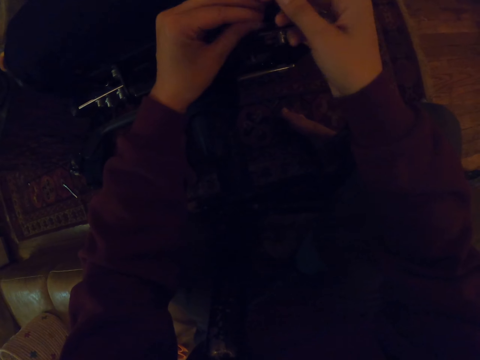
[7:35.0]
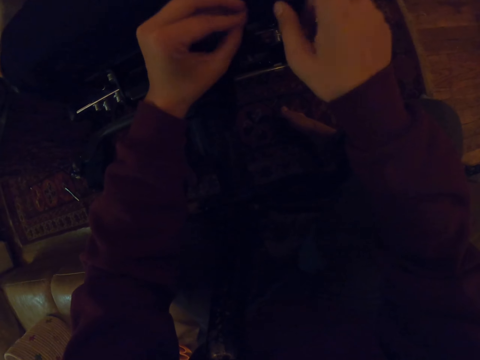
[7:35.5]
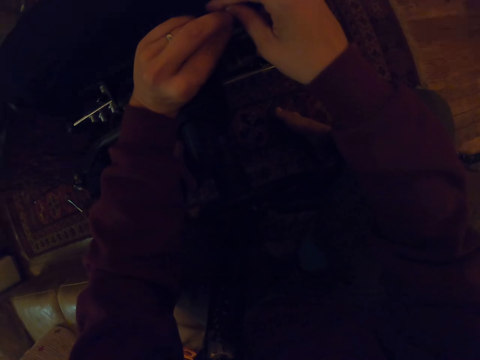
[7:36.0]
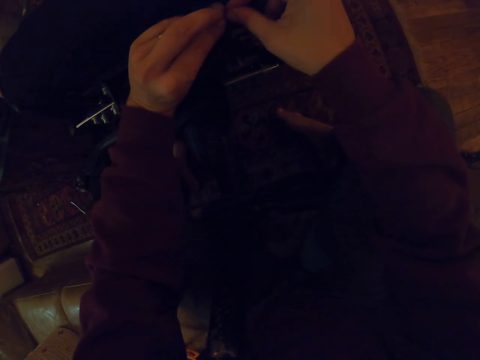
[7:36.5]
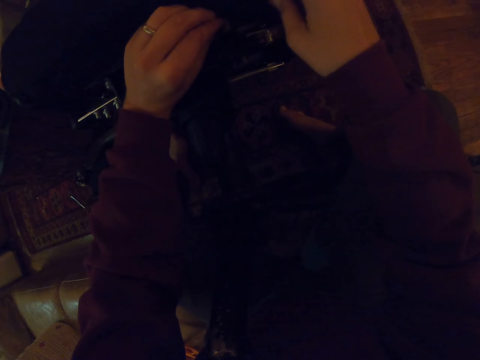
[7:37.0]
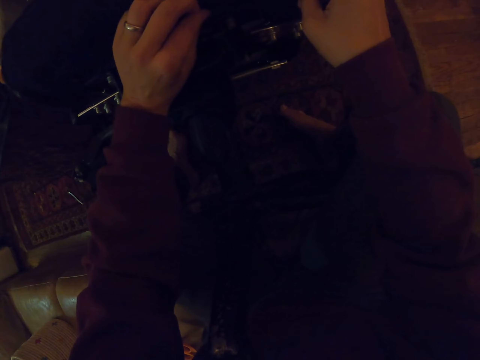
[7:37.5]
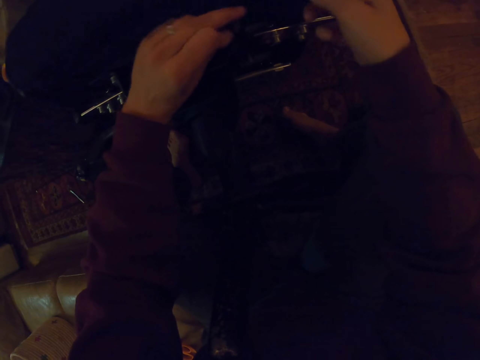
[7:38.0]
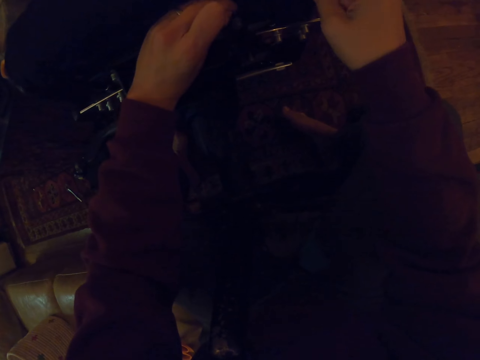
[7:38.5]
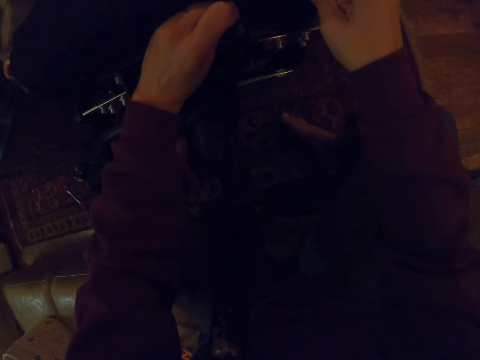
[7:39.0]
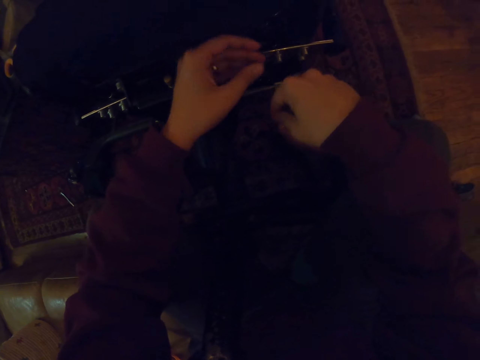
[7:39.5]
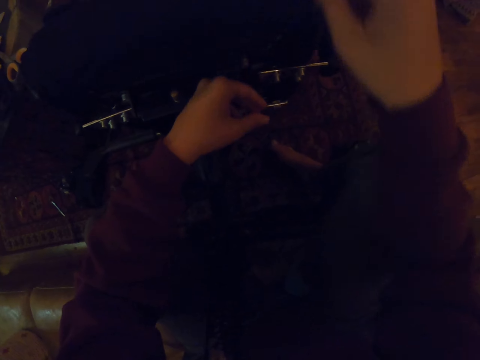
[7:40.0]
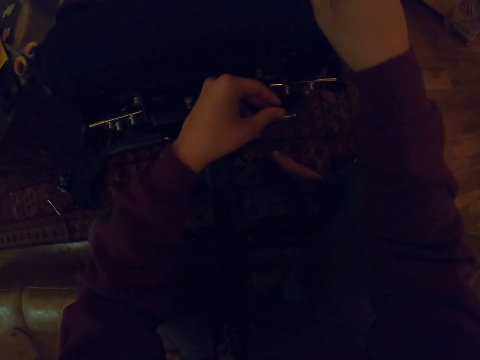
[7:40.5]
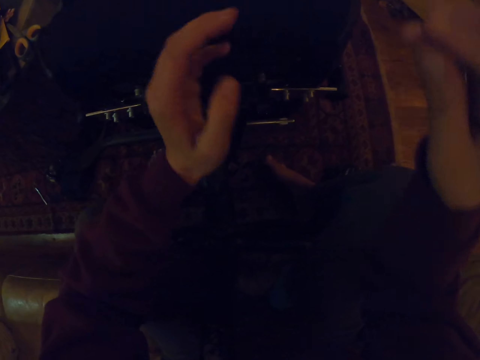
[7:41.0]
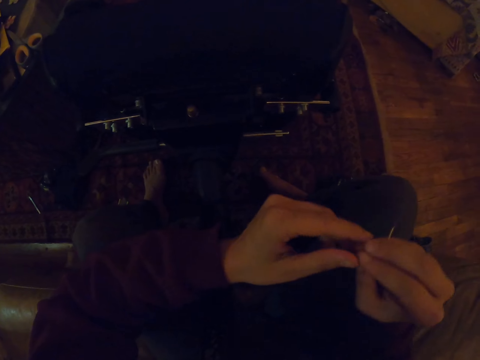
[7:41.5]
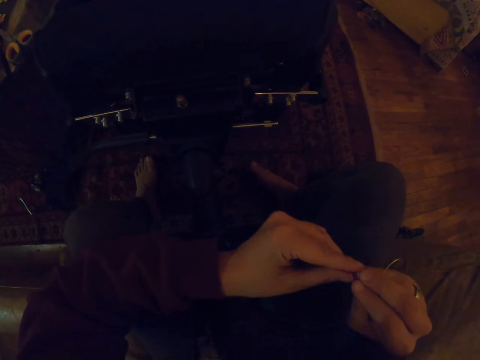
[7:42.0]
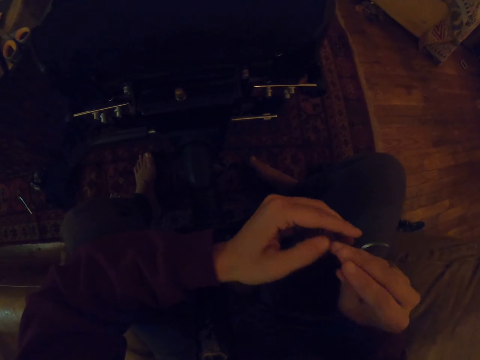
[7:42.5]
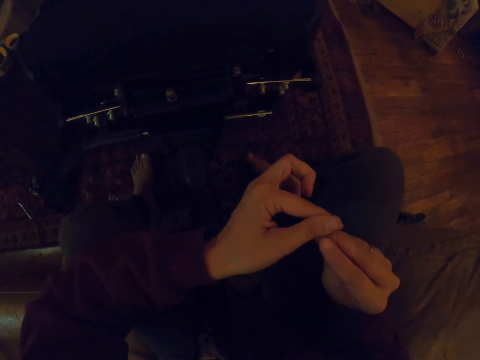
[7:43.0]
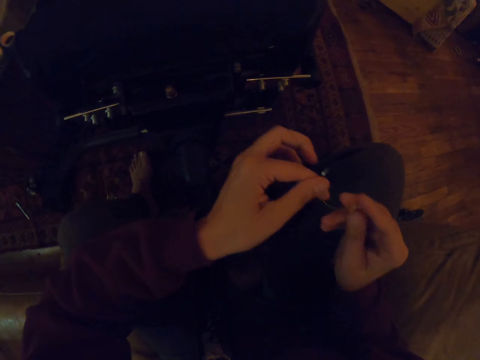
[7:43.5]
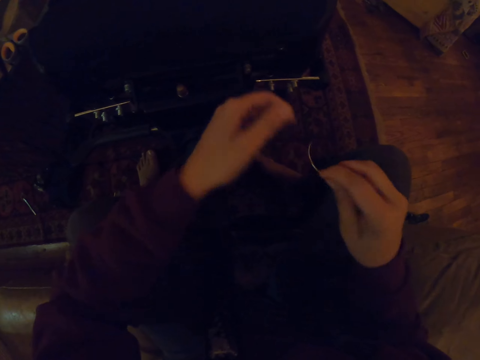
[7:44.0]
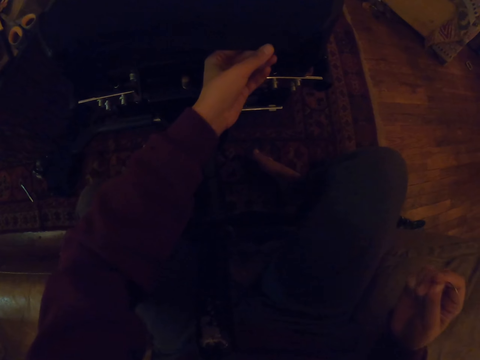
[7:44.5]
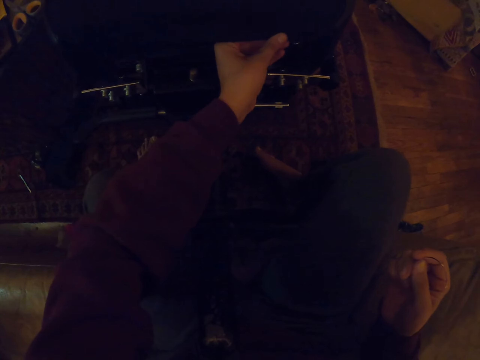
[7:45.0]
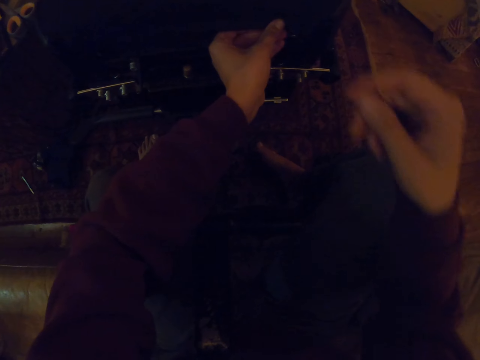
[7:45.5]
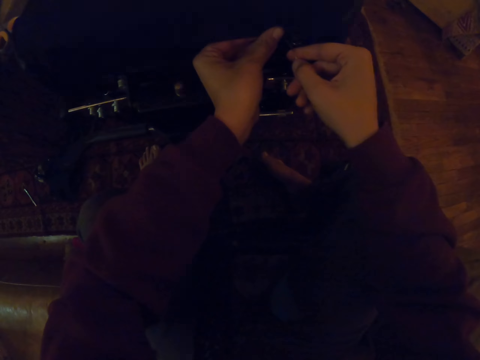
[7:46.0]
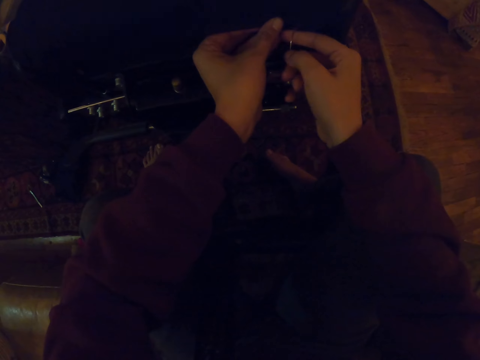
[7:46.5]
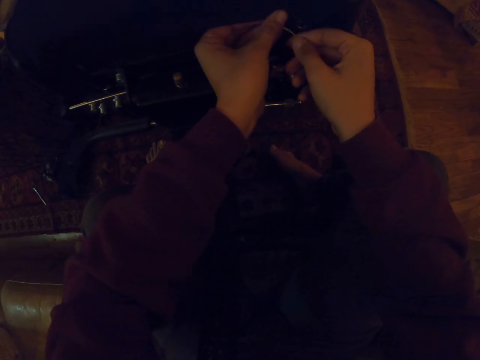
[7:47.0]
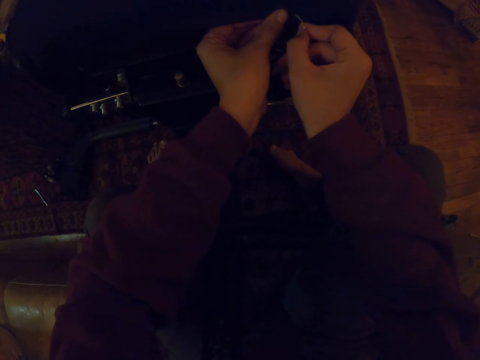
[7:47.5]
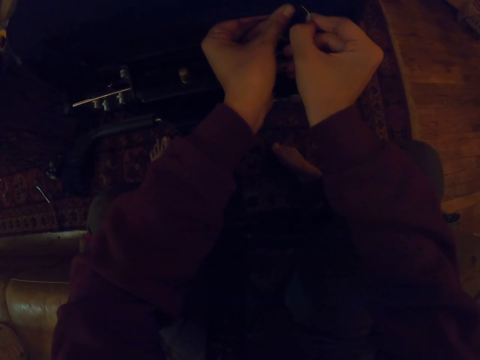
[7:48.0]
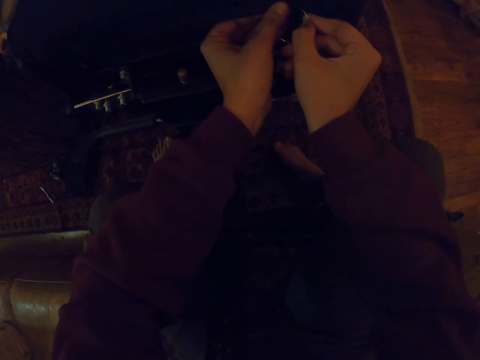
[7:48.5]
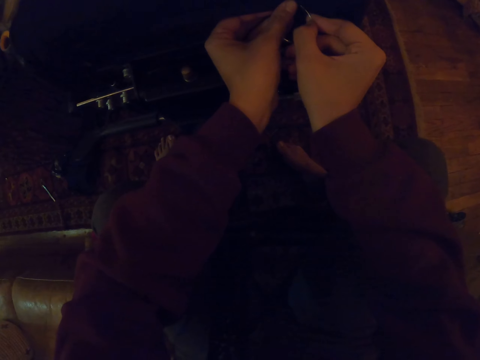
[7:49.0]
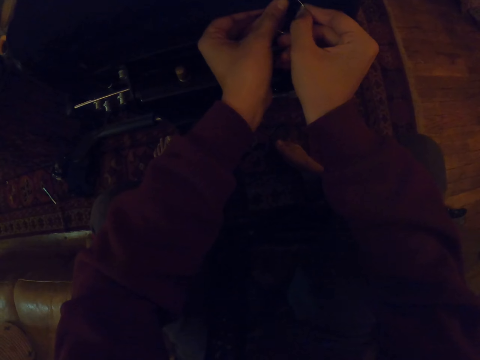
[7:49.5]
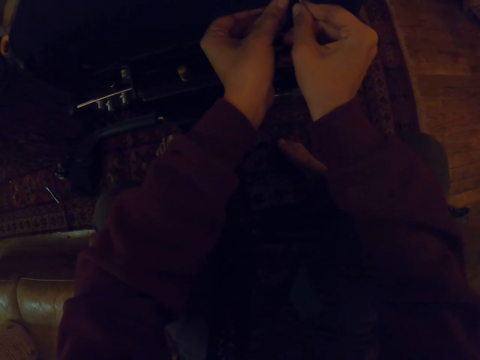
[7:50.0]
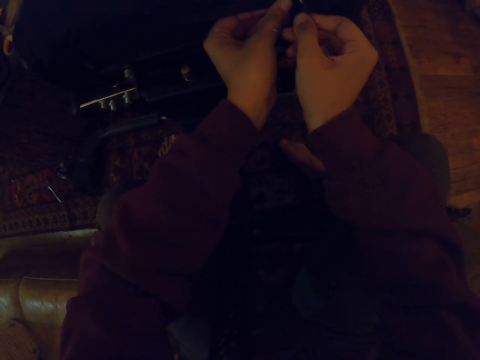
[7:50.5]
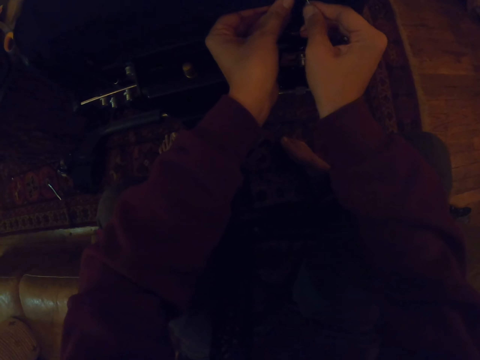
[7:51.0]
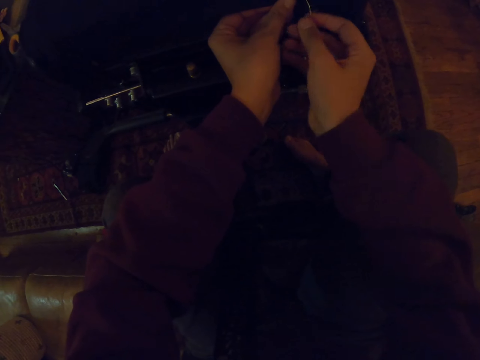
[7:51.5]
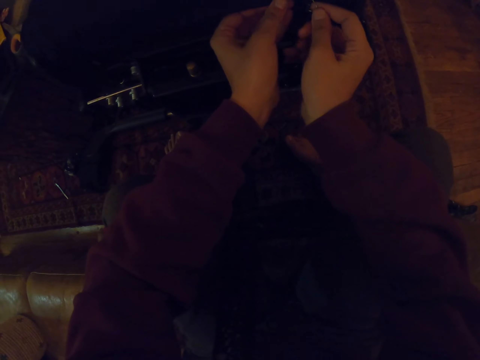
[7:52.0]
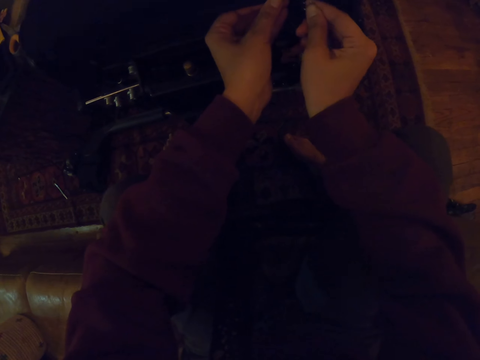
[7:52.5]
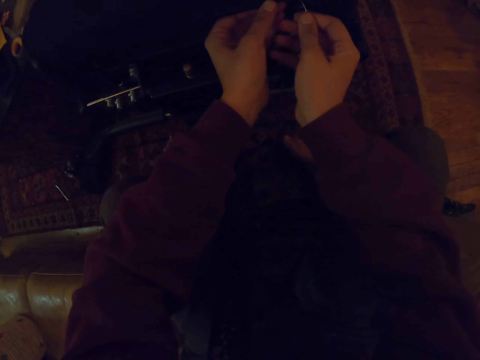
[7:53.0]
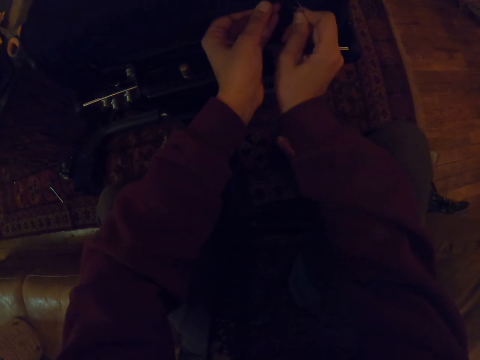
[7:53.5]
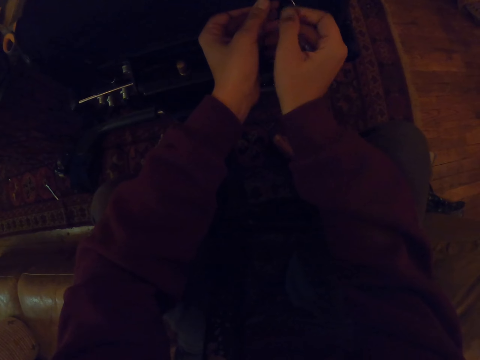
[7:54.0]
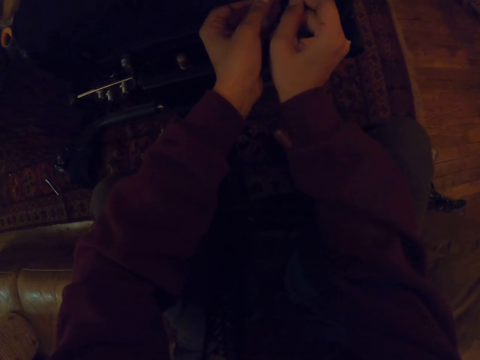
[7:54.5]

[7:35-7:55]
The camera wearer pulls the sewing thread. They hold the curved needle. They sew.

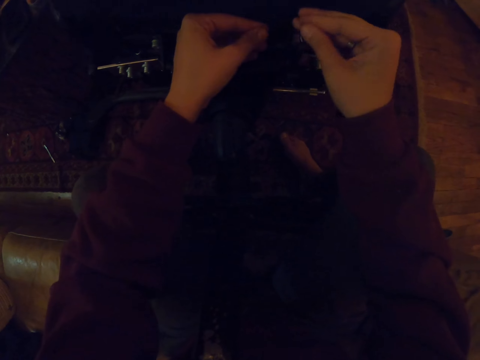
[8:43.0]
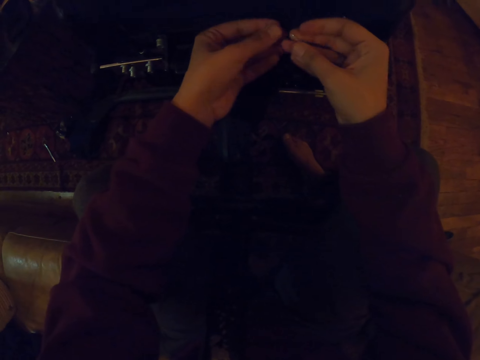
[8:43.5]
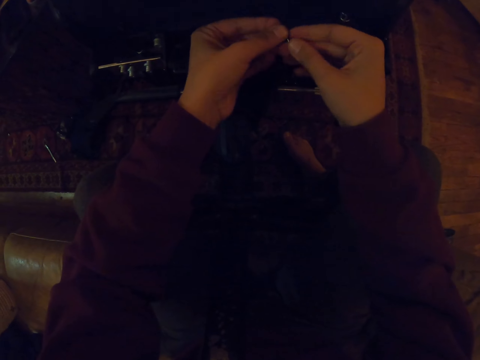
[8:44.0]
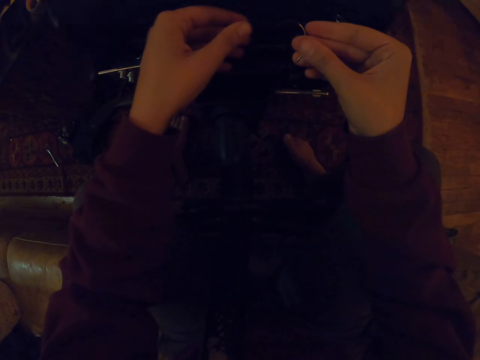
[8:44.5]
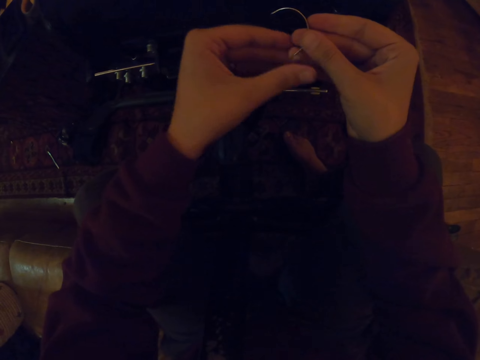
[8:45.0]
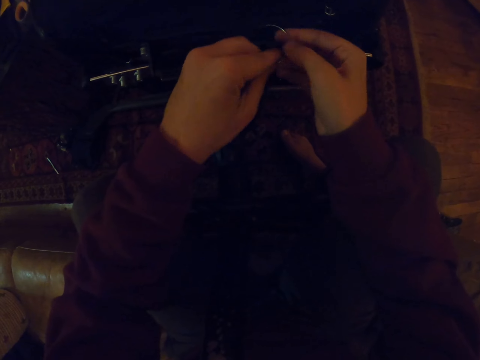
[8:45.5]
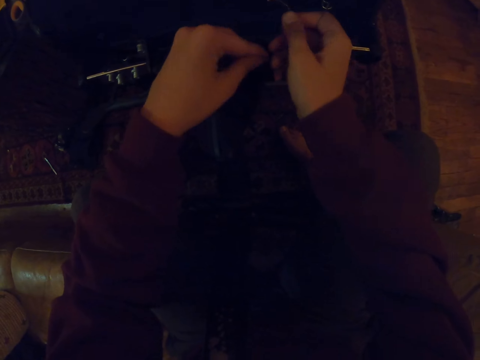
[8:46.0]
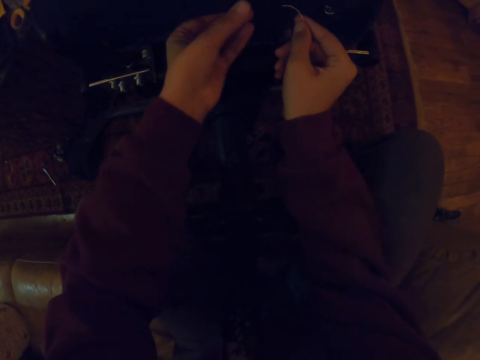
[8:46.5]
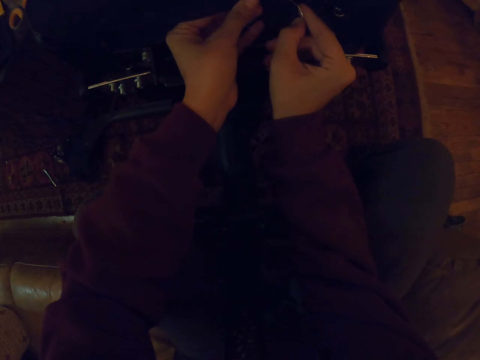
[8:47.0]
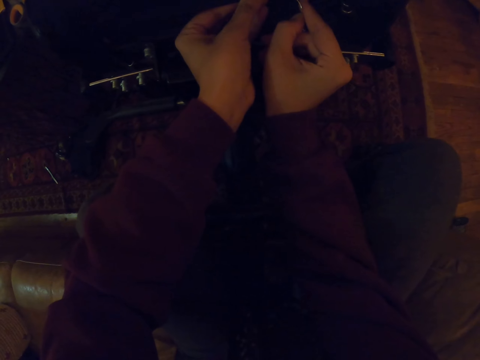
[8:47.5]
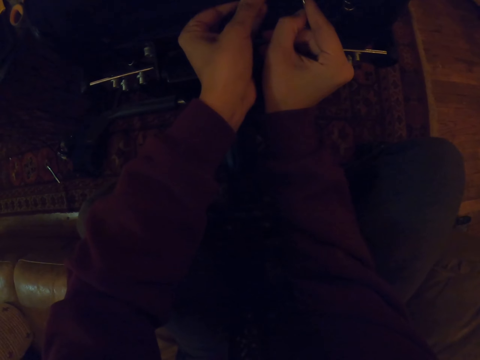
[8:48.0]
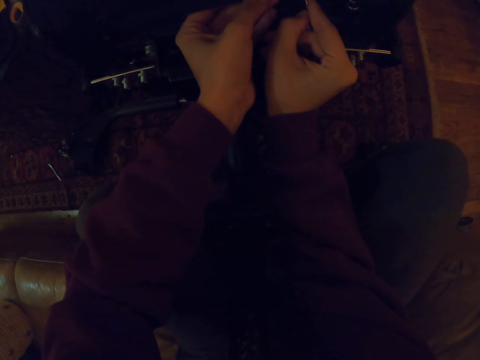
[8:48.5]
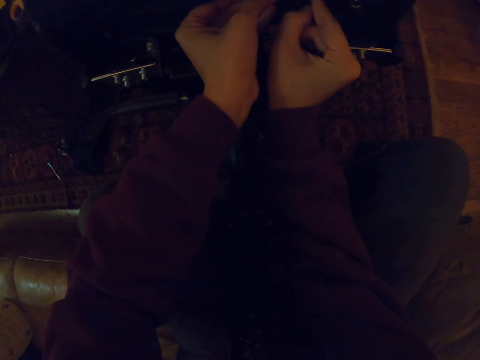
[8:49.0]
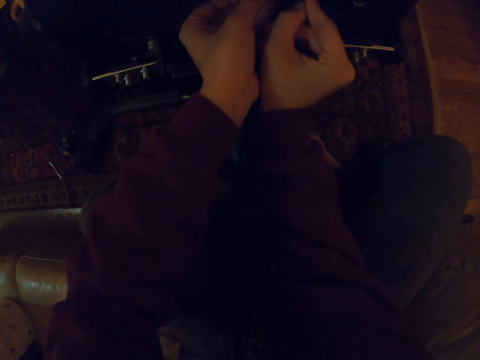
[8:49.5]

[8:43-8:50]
The camera wearer lifts the curved needle. They sew.
